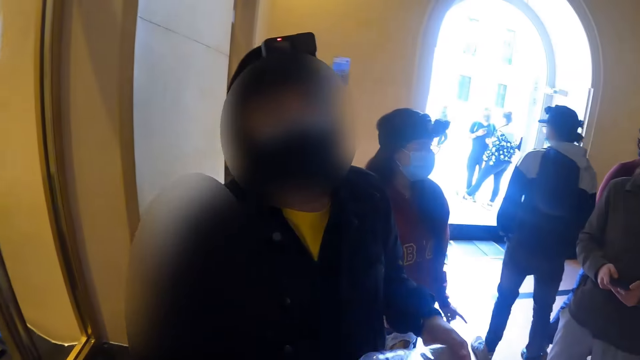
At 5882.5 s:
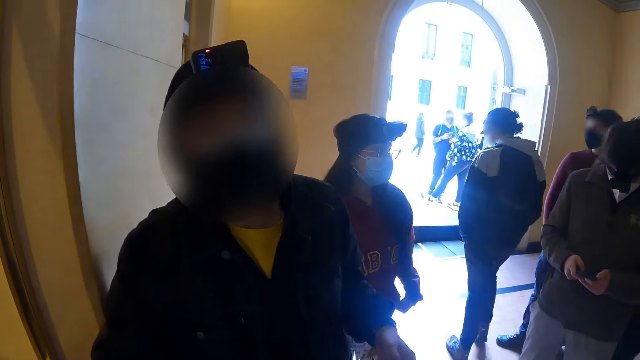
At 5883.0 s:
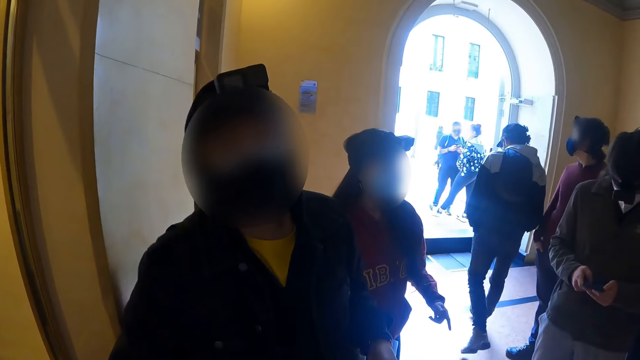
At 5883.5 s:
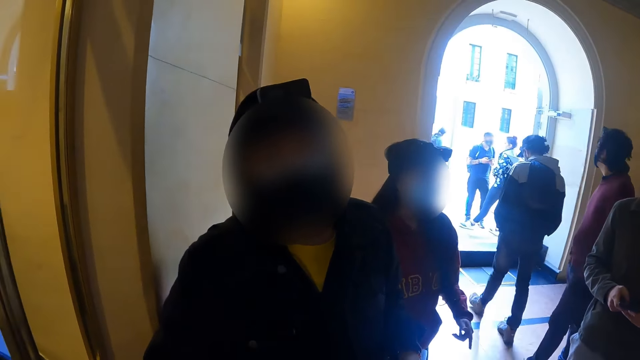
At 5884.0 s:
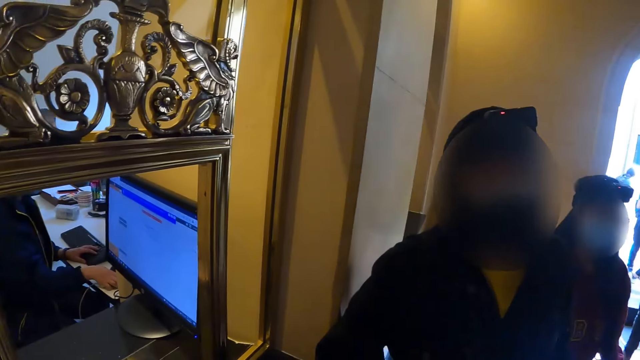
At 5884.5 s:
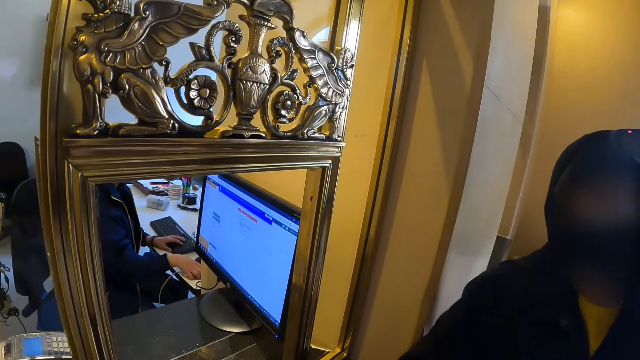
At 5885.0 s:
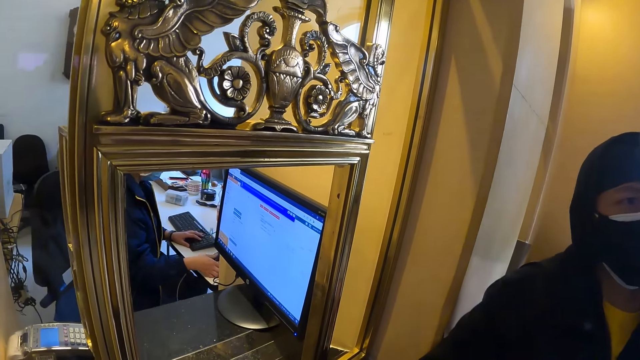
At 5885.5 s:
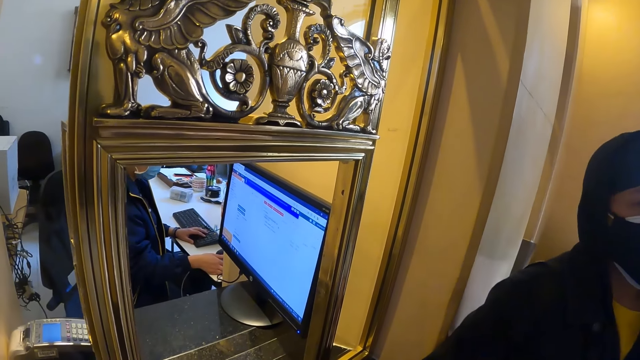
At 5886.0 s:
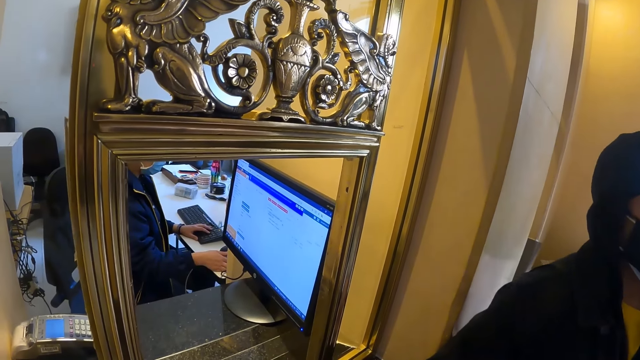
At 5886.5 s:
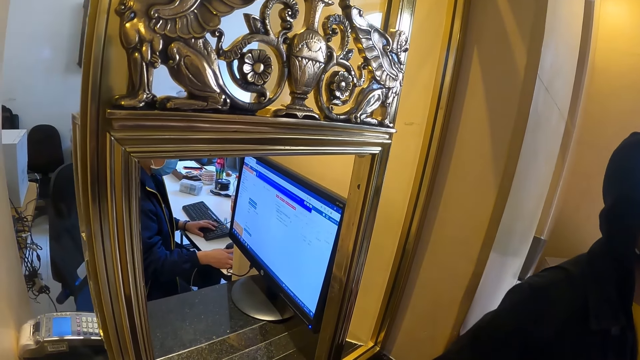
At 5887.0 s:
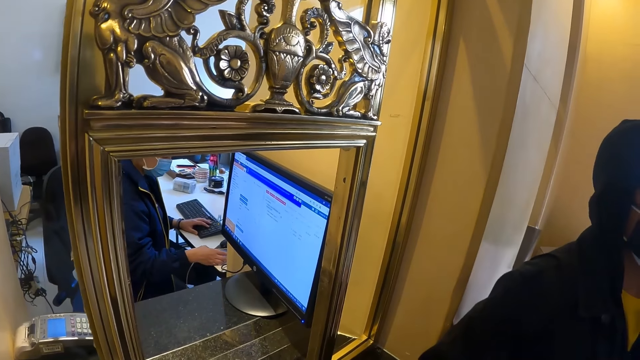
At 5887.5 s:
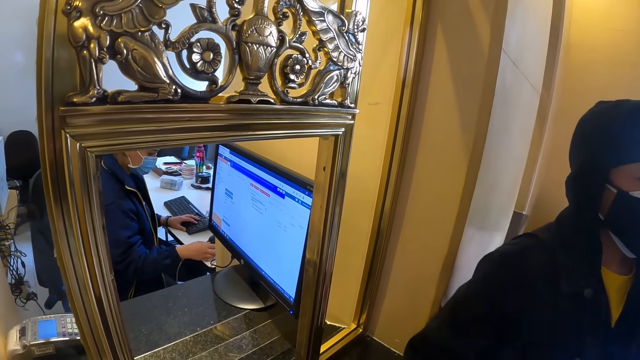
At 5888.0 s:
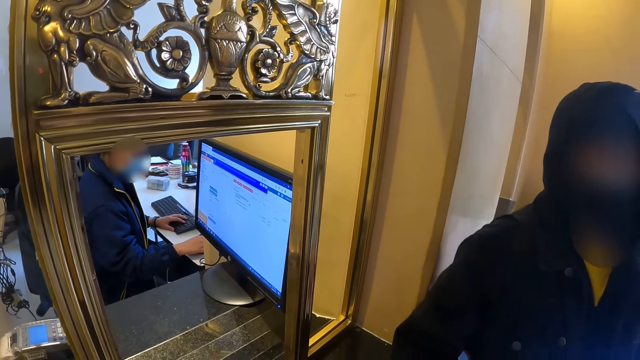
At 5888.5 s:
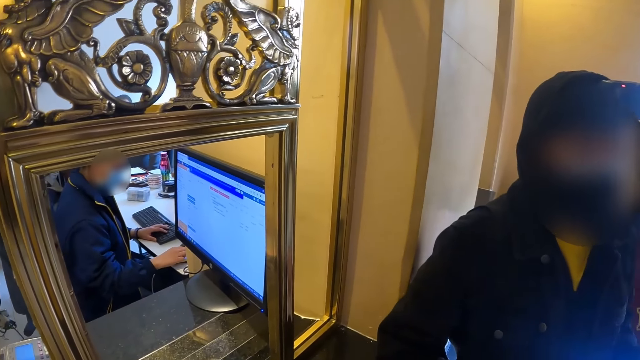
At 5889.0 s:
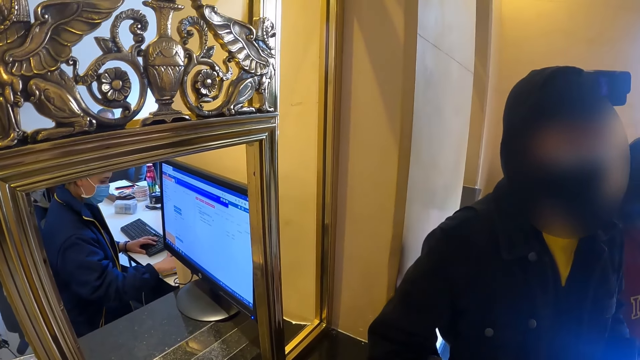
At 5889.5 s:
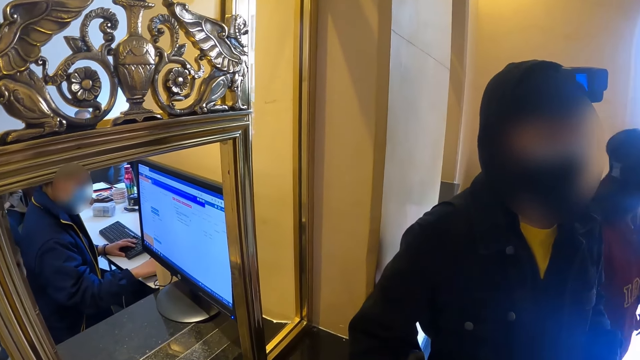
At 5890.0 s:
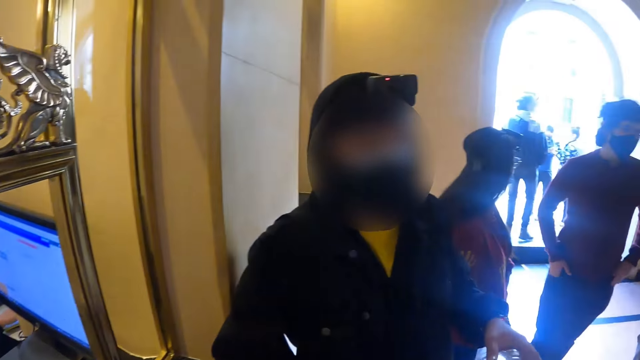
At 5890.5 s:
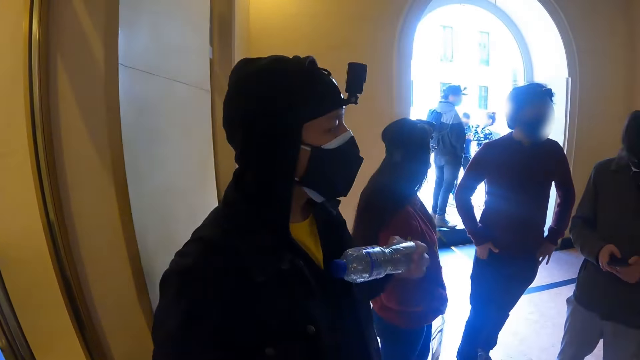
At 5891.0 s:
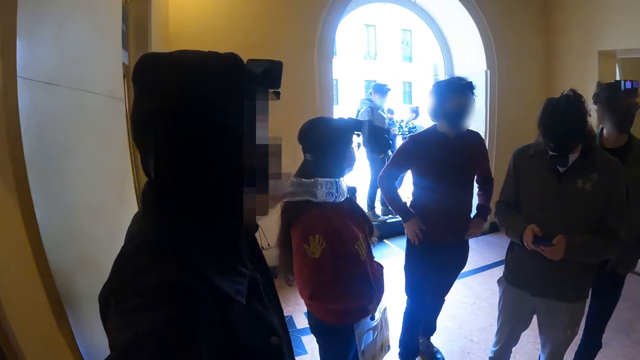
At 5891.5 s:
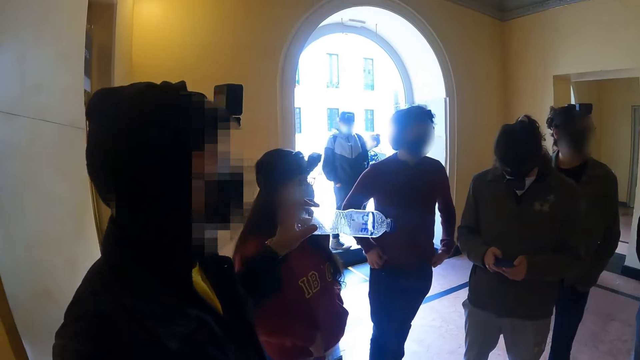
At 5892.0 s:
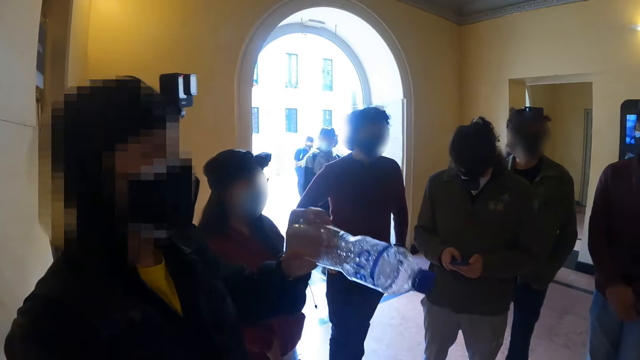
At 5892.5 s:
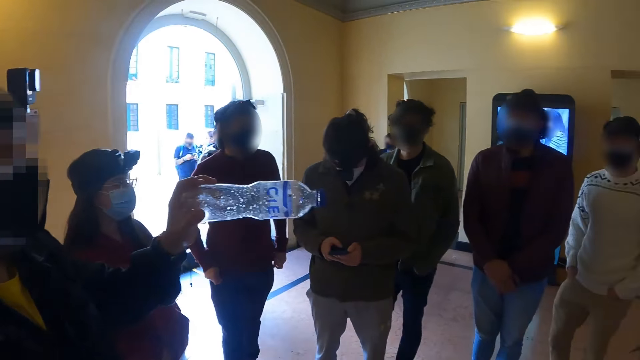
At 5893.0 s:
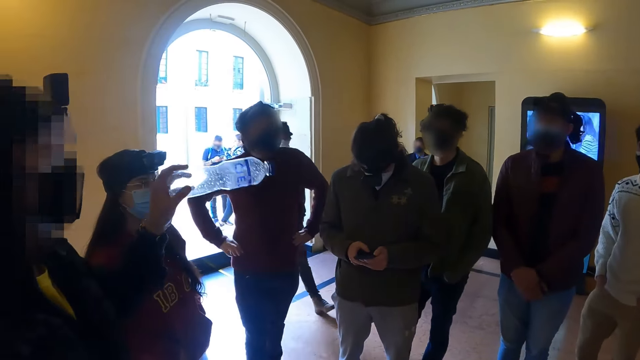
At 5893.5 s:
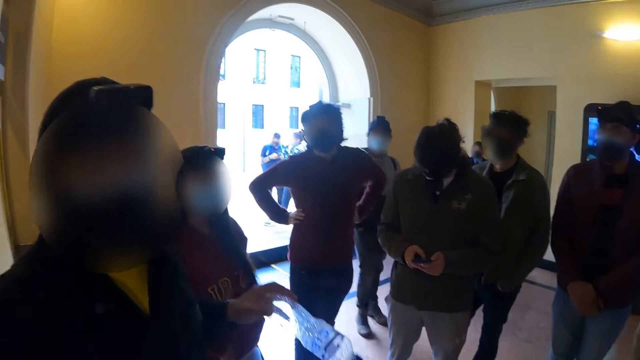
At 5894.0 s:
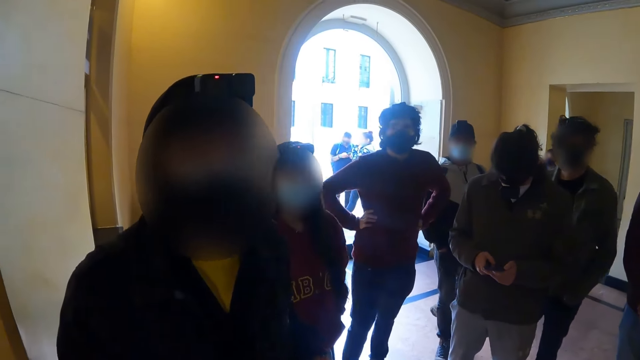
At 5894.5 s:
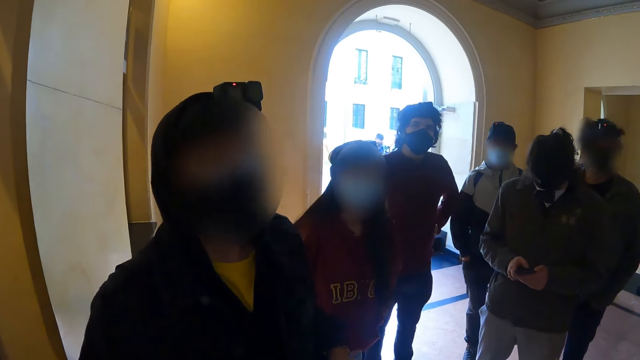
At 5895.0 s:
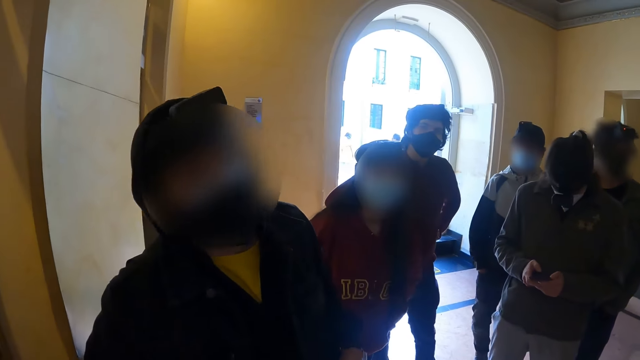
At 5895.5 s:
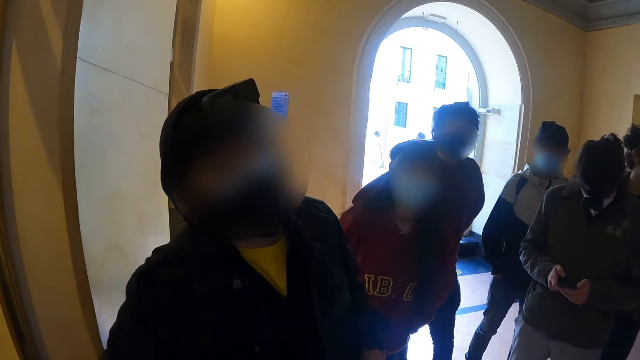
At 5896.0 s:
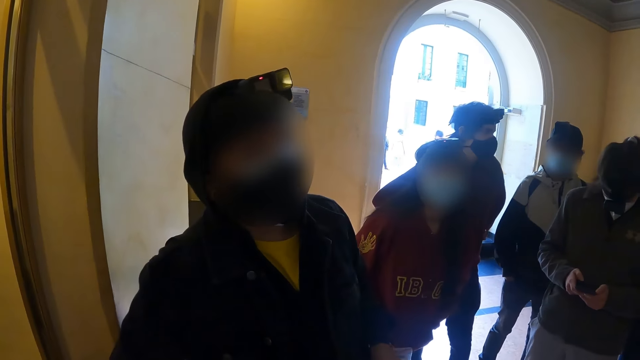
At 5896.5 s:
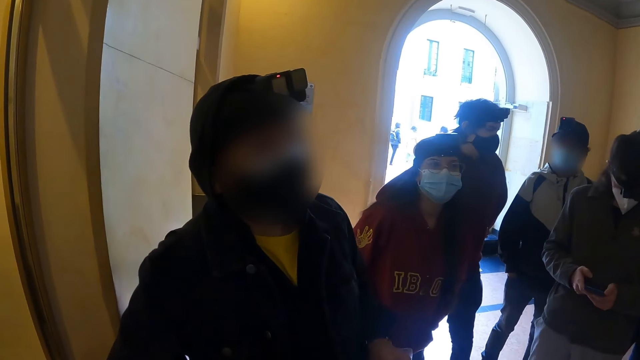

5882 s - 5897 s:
A man interacts with the camera wearer. A woman operates the computer. The man counts the group with the bottle in his hand. The man holds the water bottle. The man interacts with the camera wearer.

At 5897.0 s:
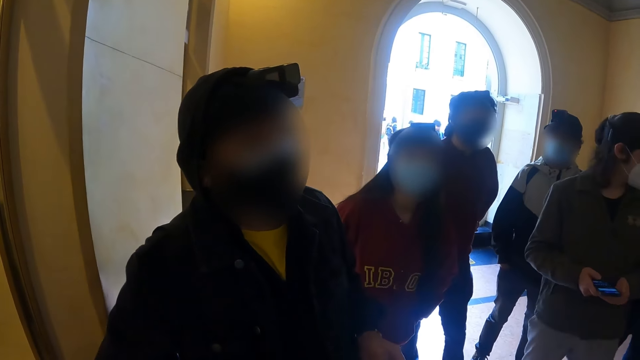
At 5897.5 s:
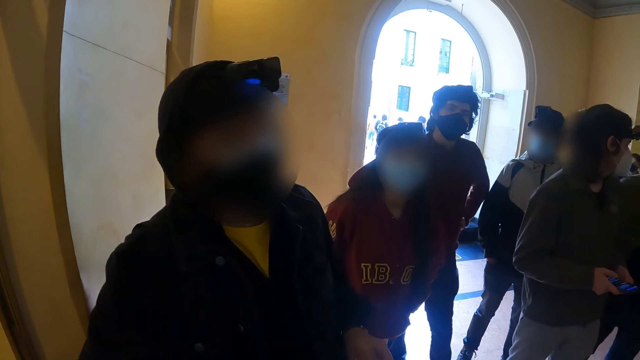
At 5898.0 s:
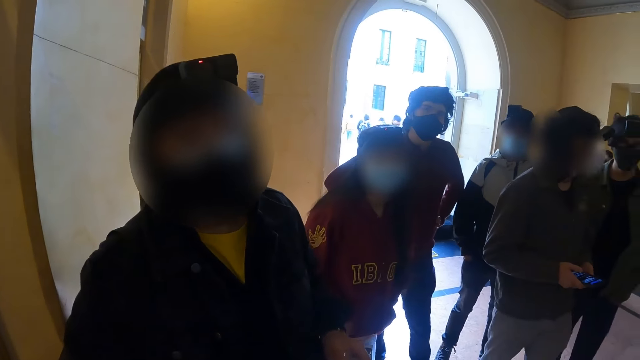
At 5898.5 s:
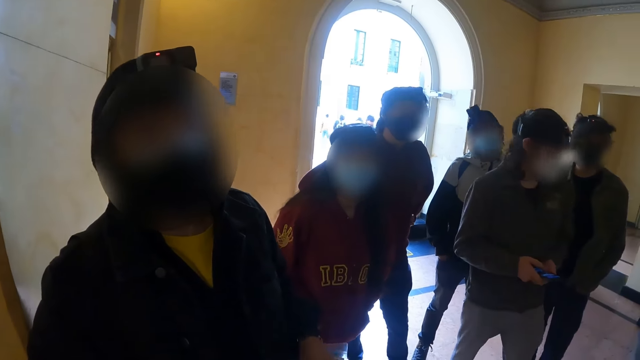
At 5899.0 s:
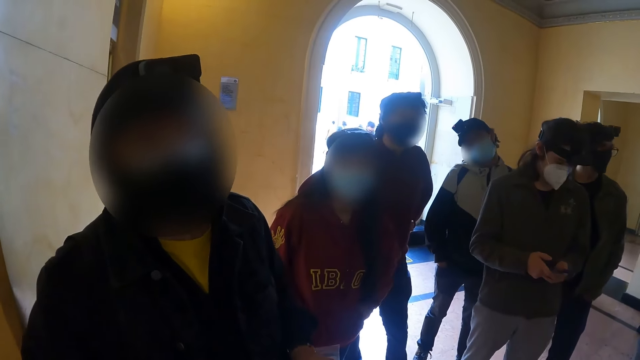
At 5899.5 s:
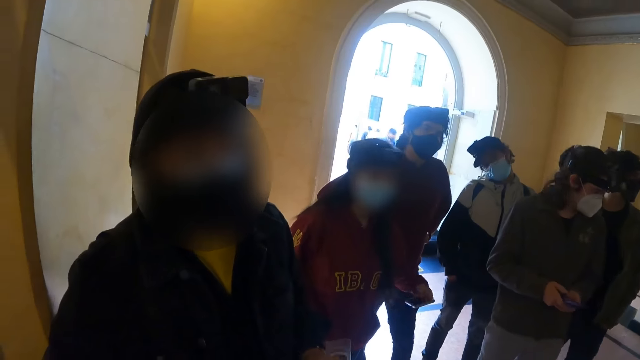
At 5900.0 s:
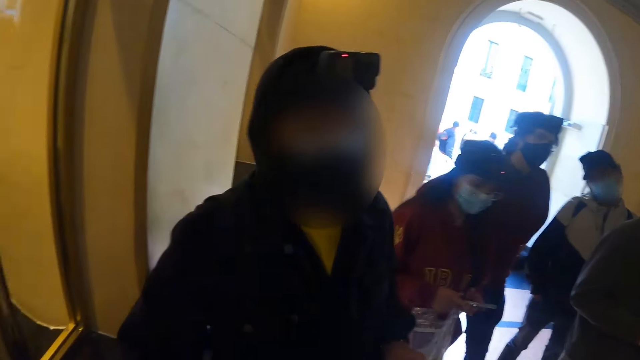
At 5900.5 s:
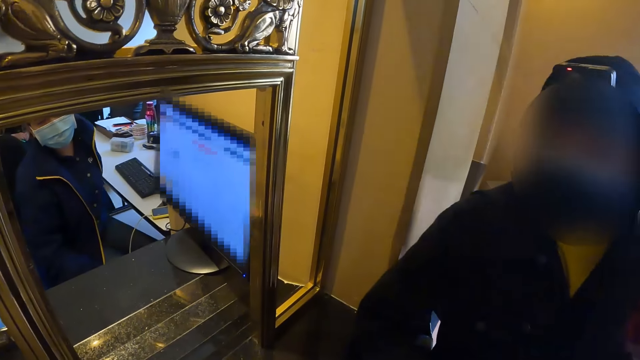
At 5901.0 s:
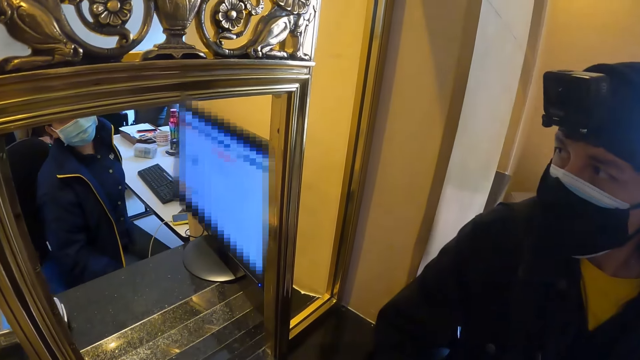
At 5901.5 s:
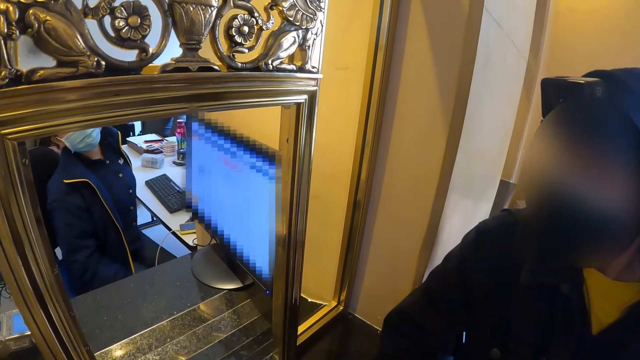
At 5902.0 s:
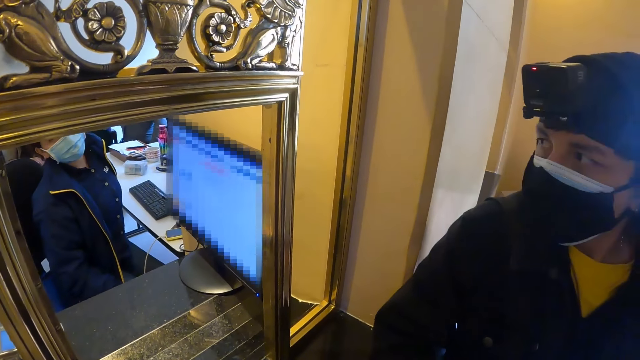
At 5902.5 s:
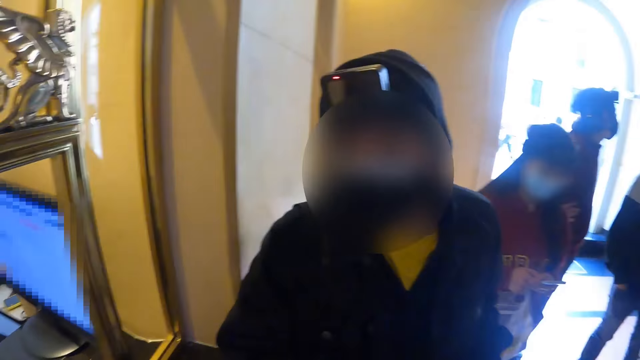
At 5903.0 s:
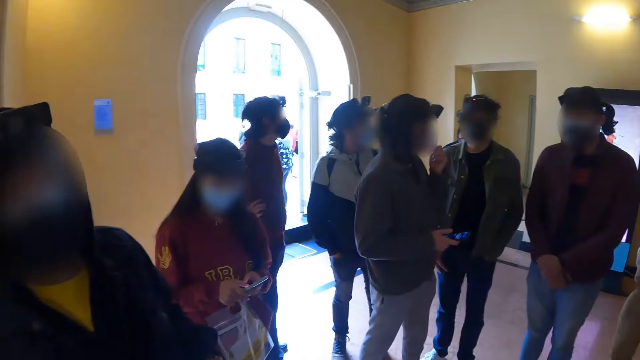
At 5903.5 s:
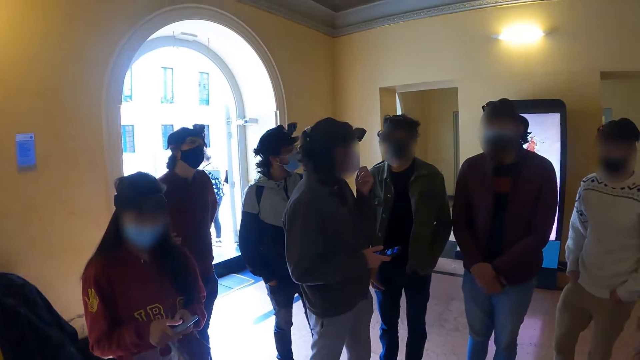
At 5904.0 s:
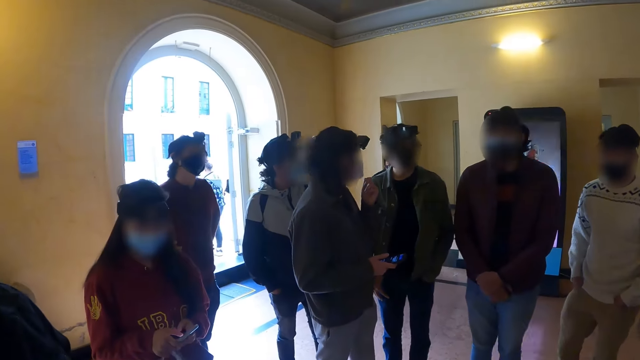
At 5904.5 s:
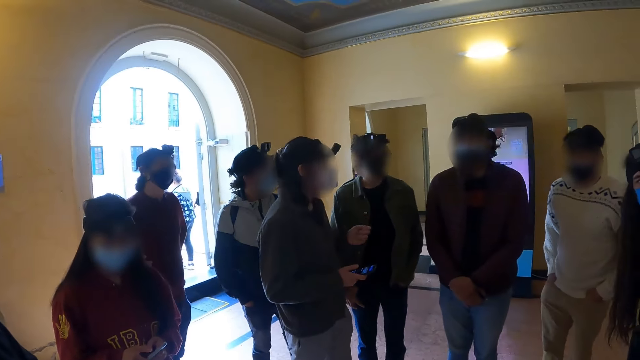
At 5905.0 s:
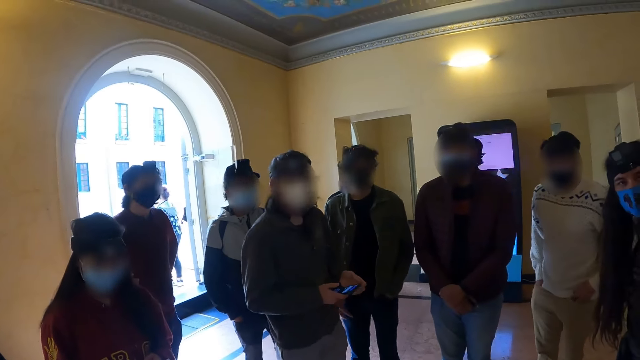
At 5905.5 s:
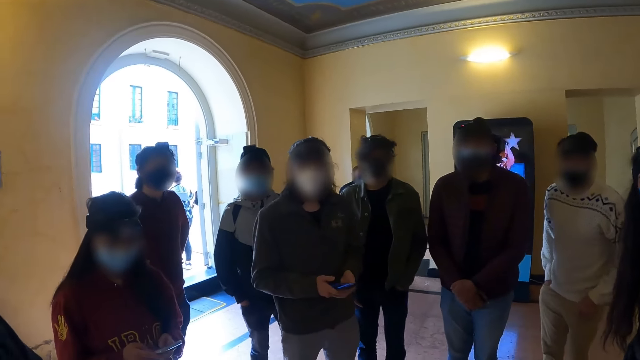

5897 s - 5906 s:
The camera wearer turns towards the counter. A woman interacts with the camera wearer. The camera wearer turns towards the door and stares at the door.
